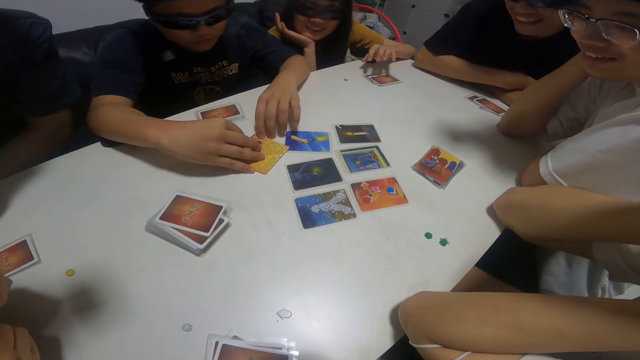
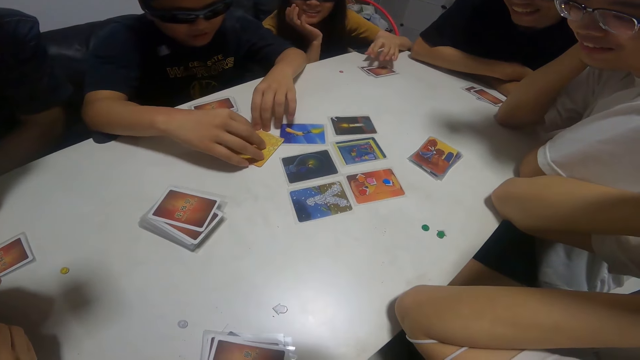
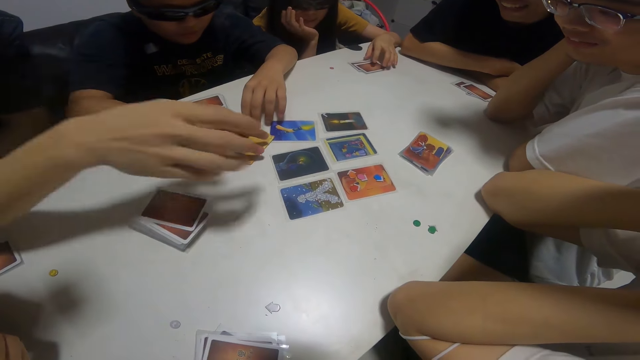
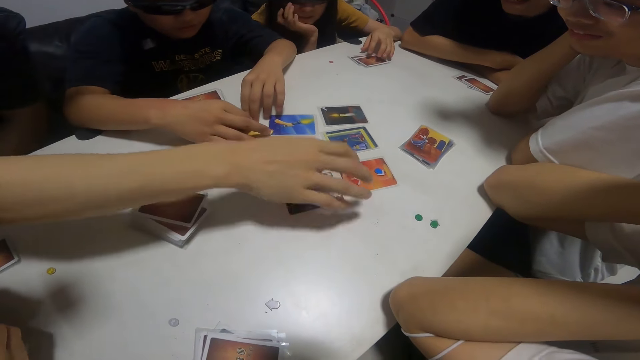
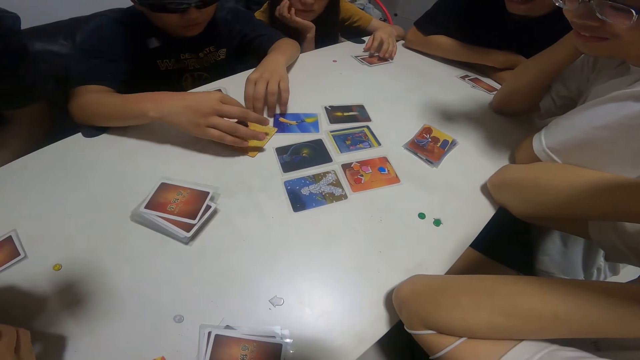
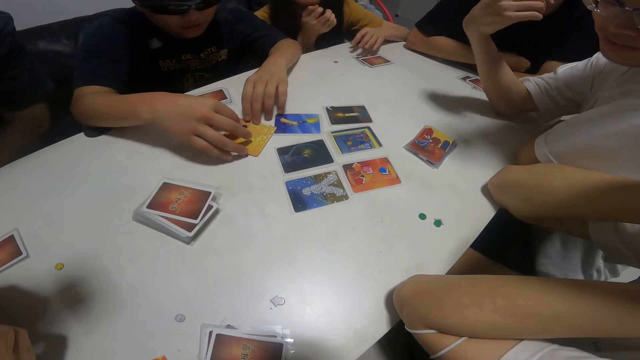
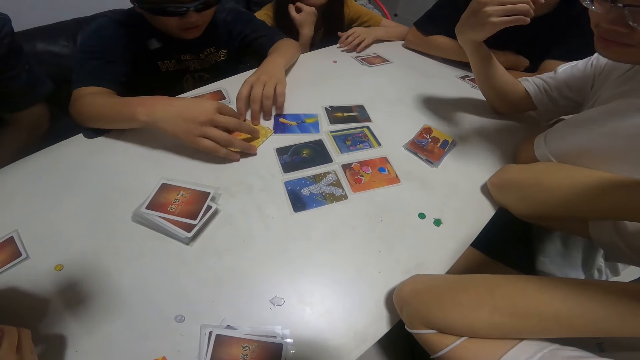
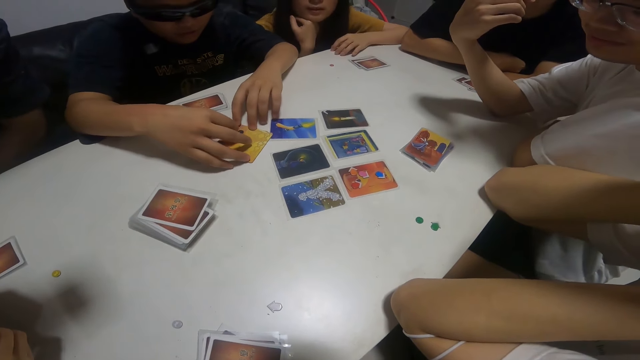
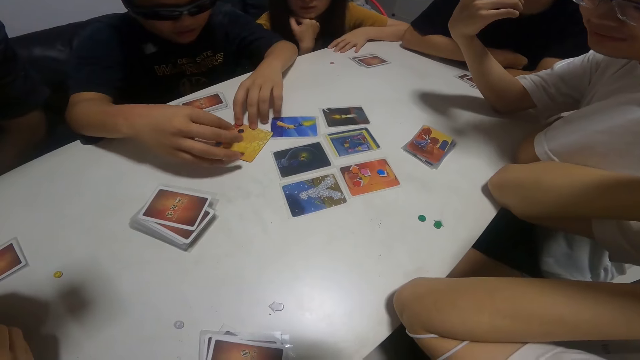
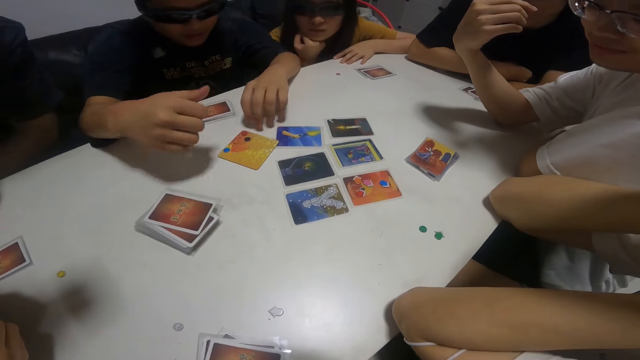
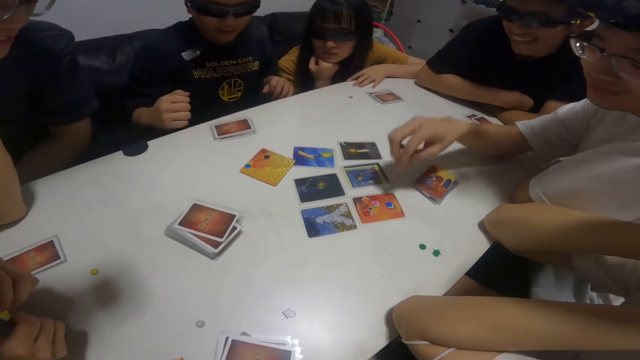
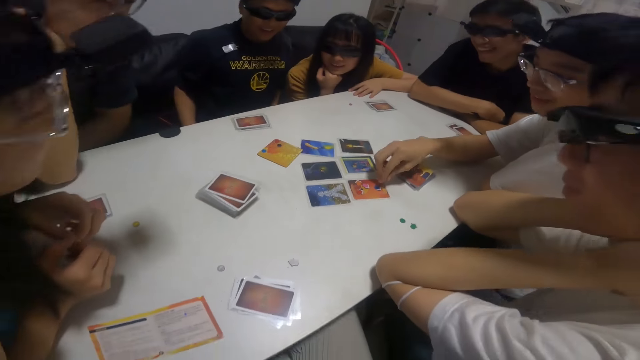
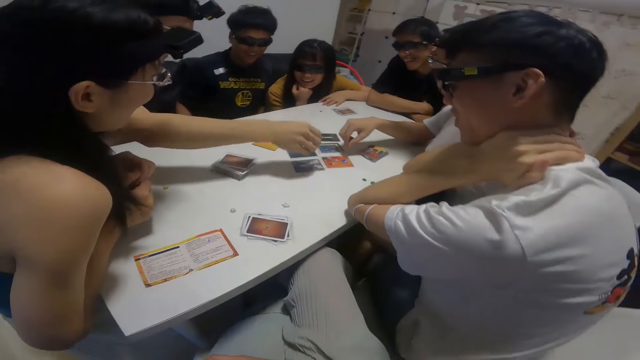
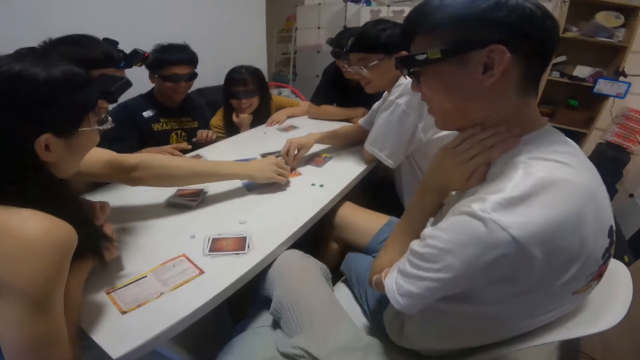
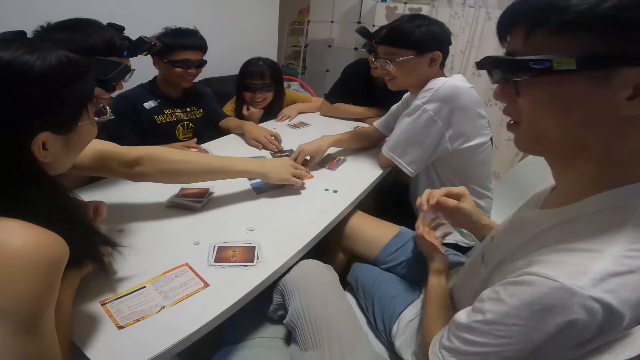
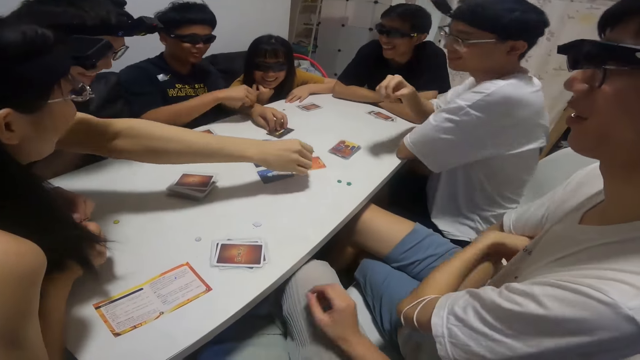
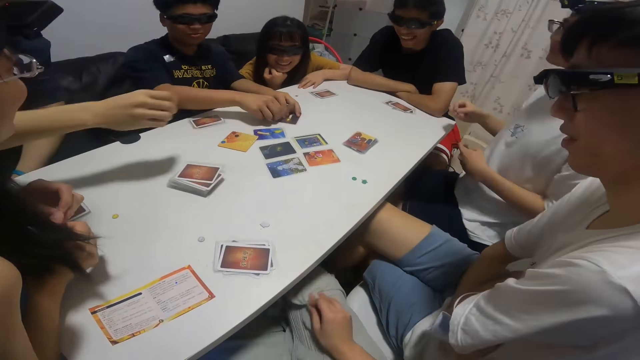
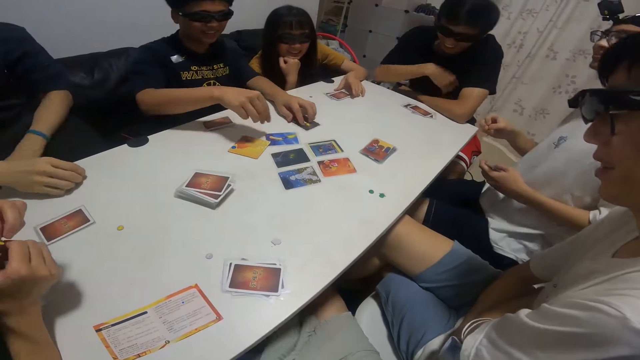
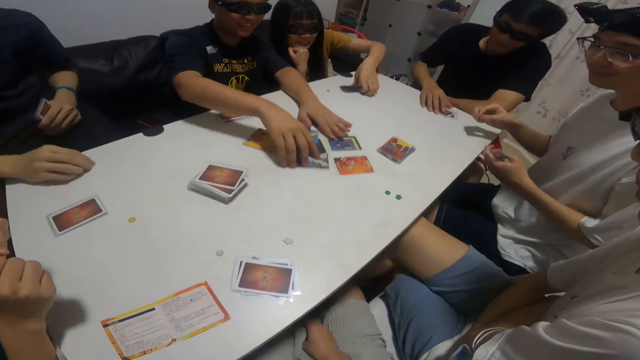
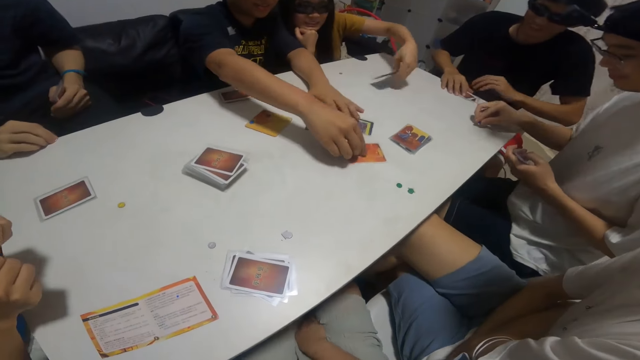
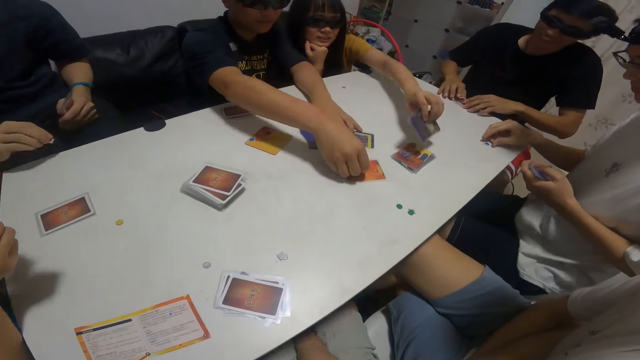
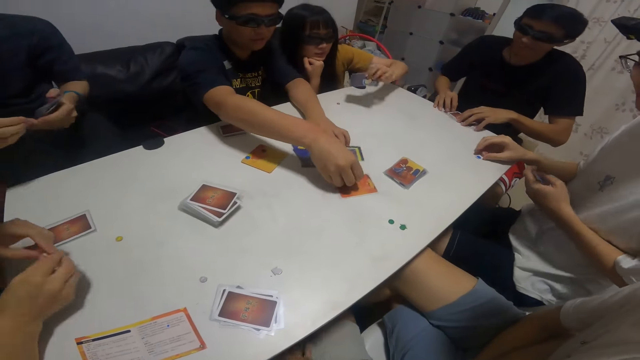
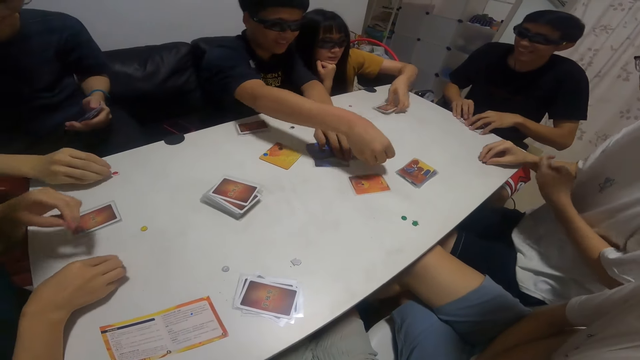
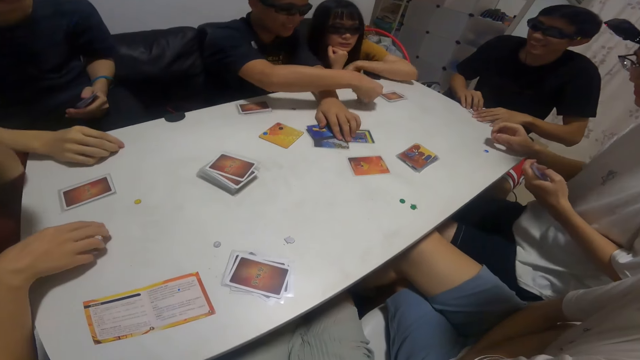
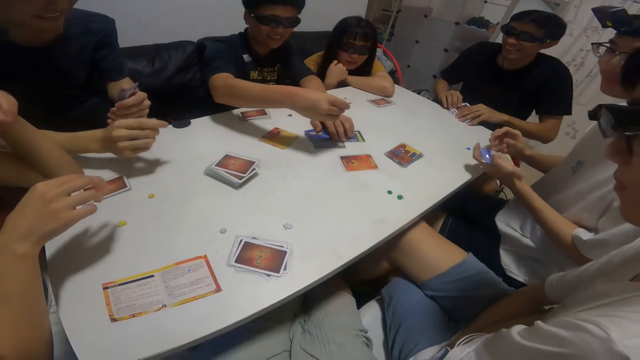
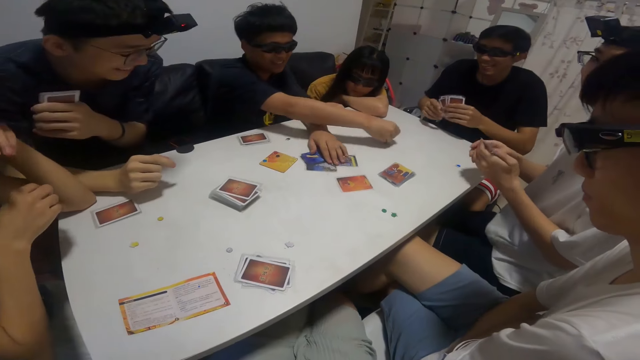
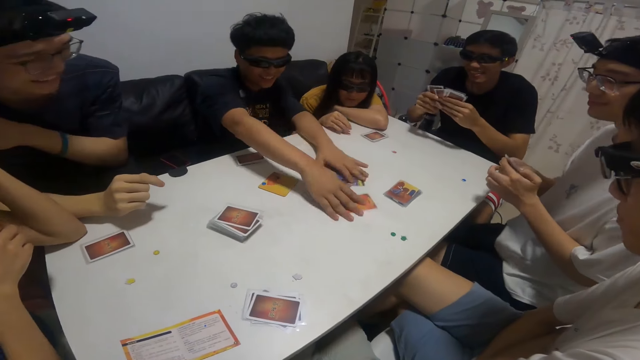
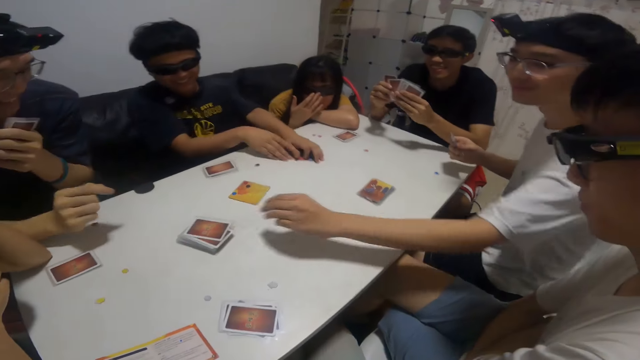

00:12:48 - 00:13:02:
A girl holds a card. The girl picks up a card from the table with her right hand. A person communicates. A boy touches a pebble with his right finger. The boy moves a pebble around the table with his right hand. Another boy moves a pebble around the table with his right hand. The person arranges cards. Another person collects a card. A third boy moves pebbles around the table with his right hand.

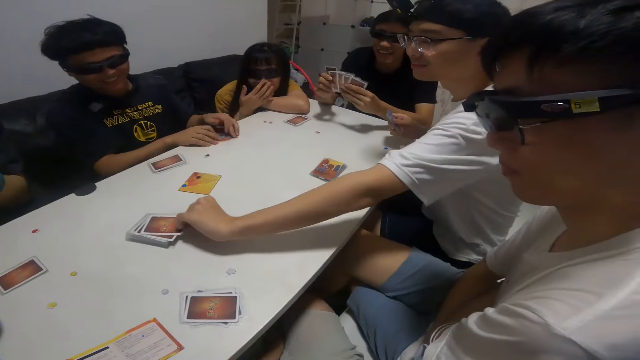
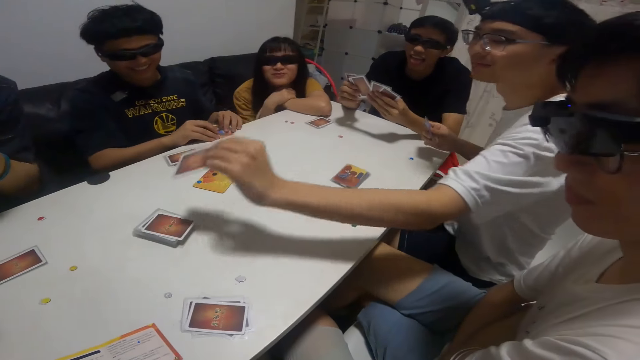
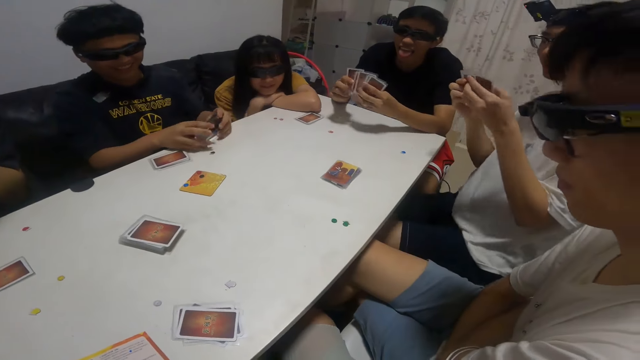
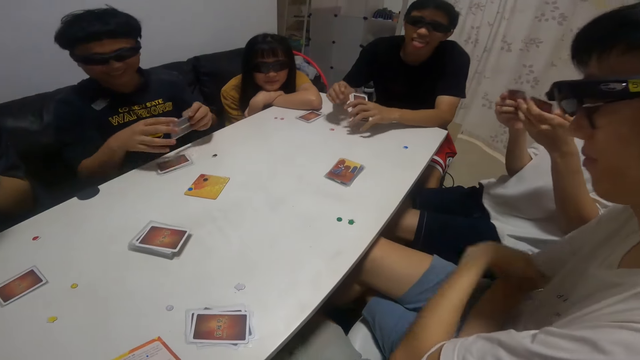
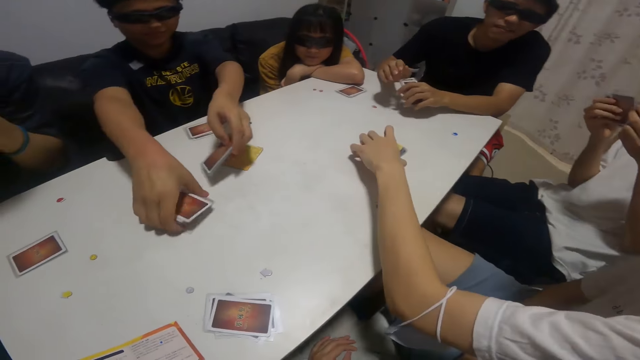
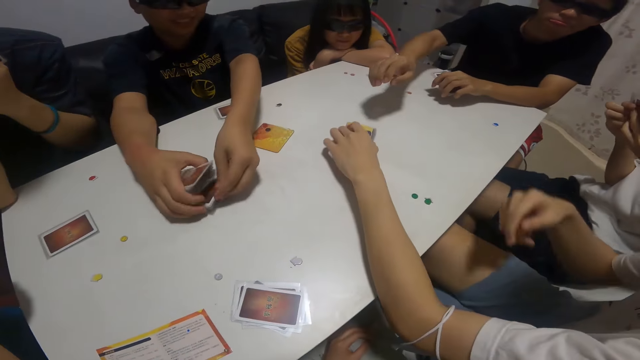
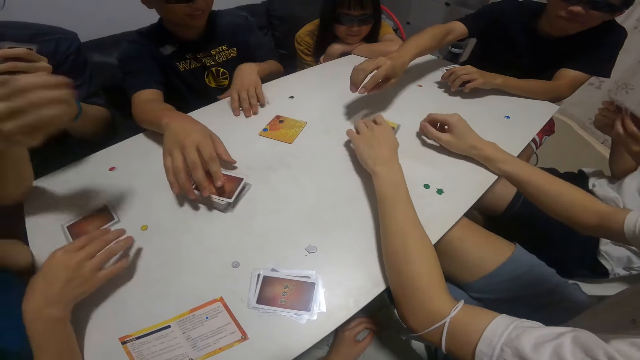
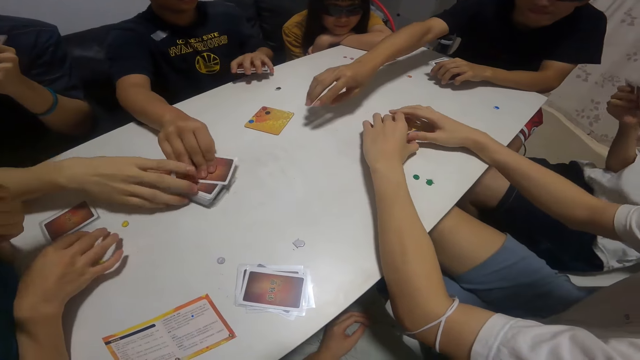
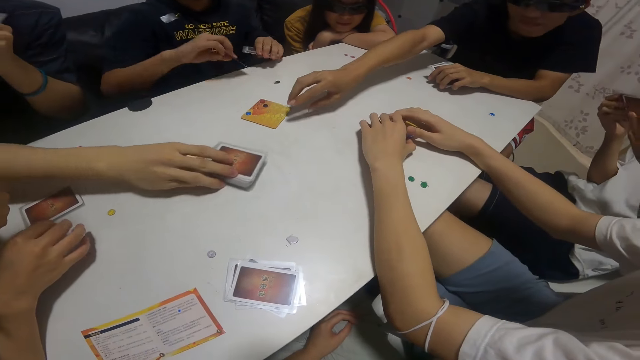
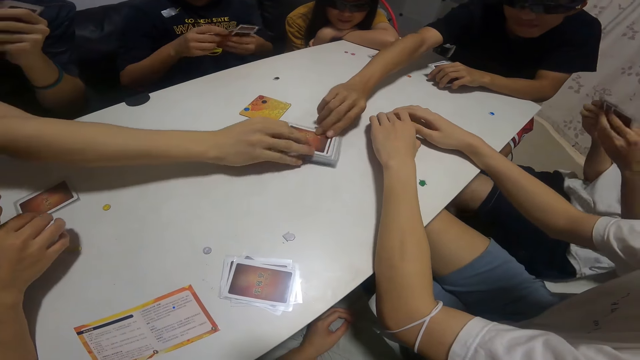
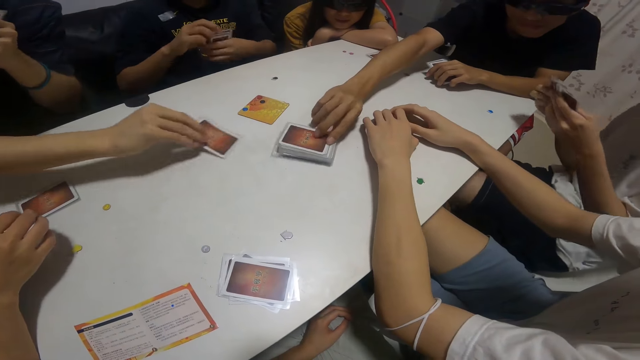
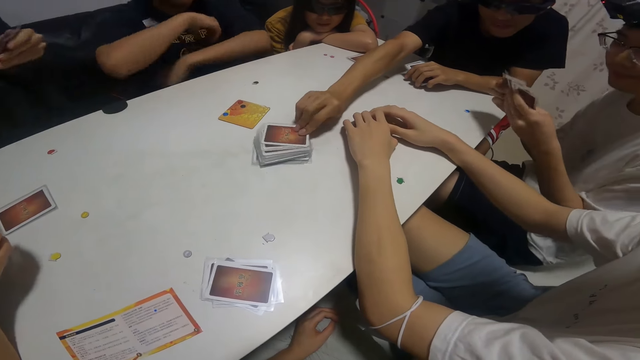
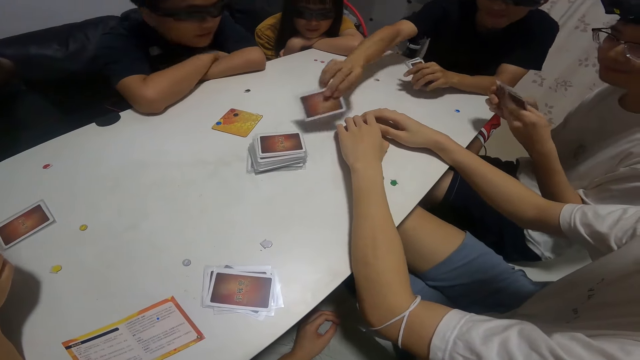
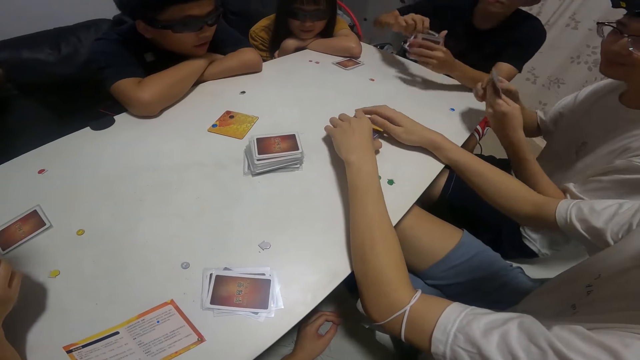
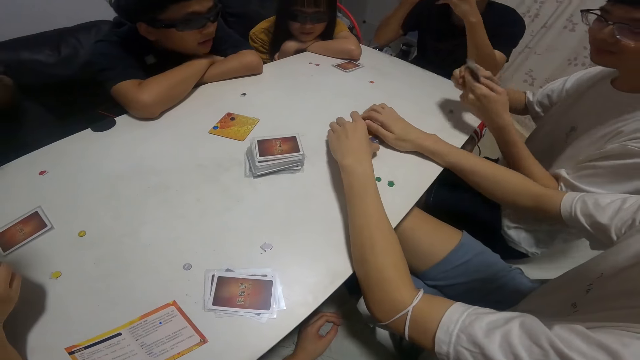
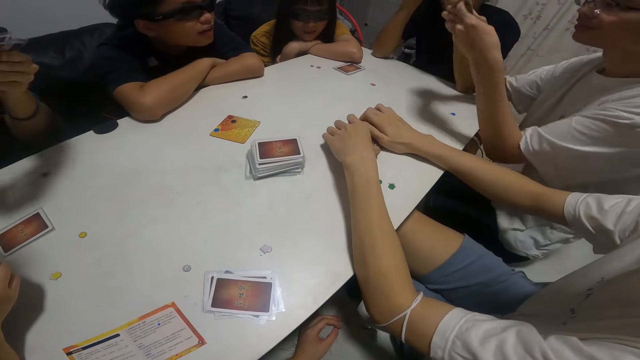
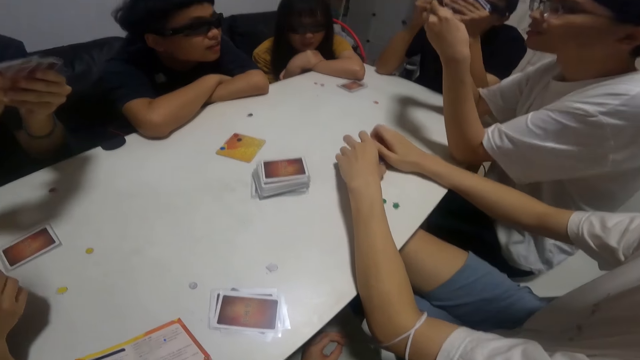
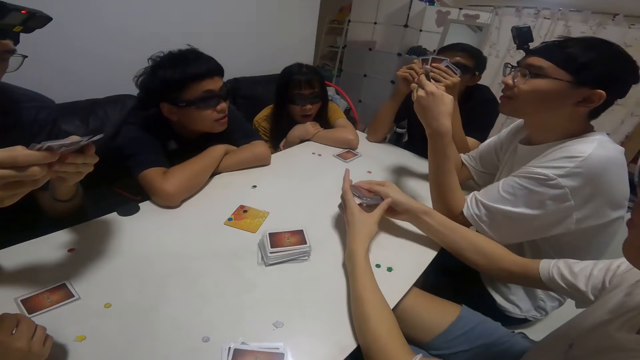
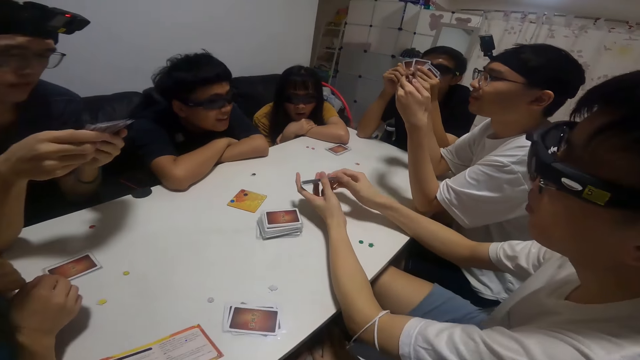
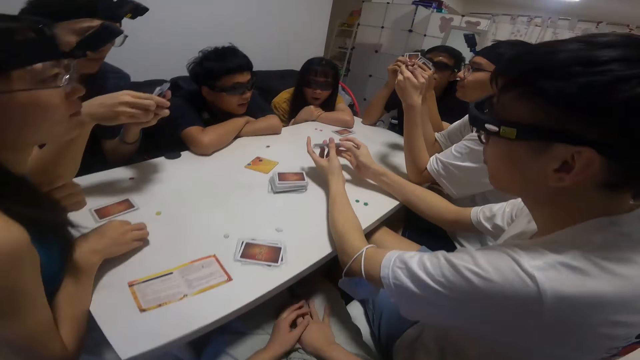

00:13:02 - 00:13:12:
A boy picks up a card from the deck of cards with his left hand. Another boy packs cards from the table with his hands. The second boy picks up a card from the deck of cards on the table with his right hand. A third boy moves the deck of cards around the table with his right hand. The third boy picks up a card from the deck of cards on the table with his right hand. A fourth boy picks up a card from the deck of cards on the table with his right hand. The camera wearer looks around.
